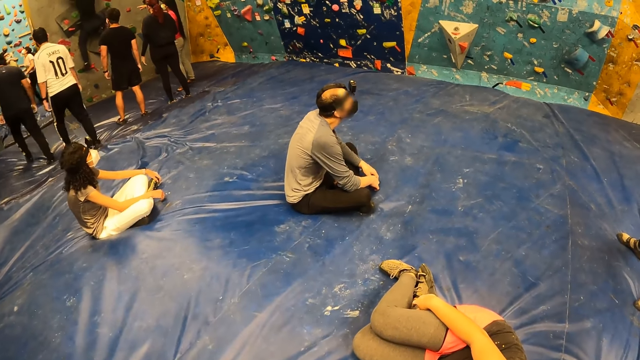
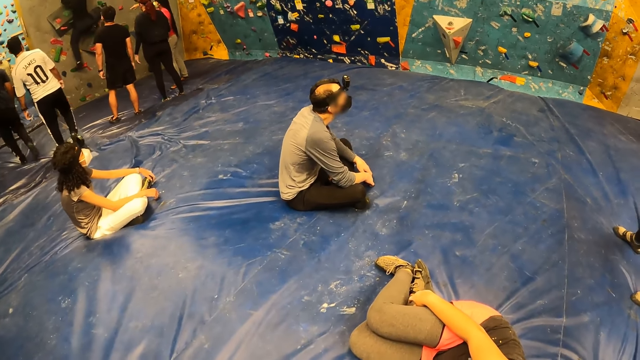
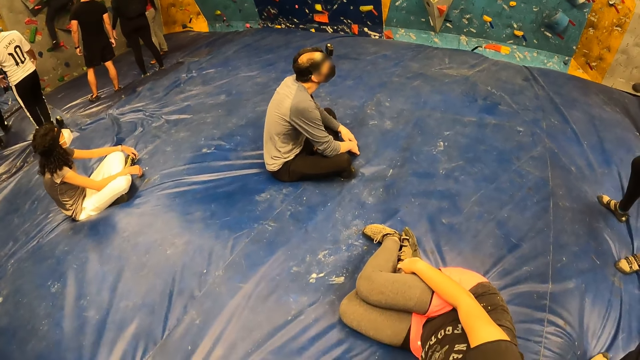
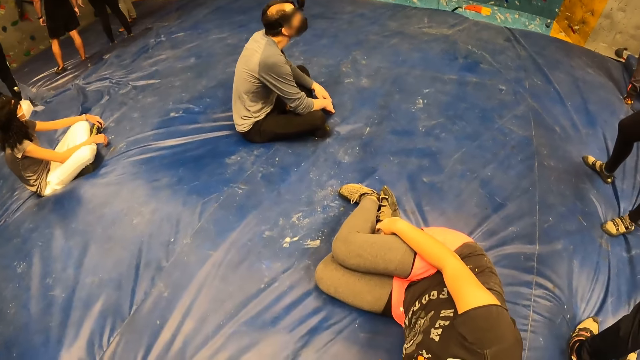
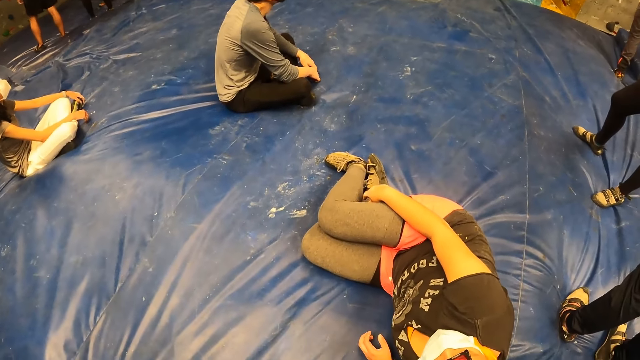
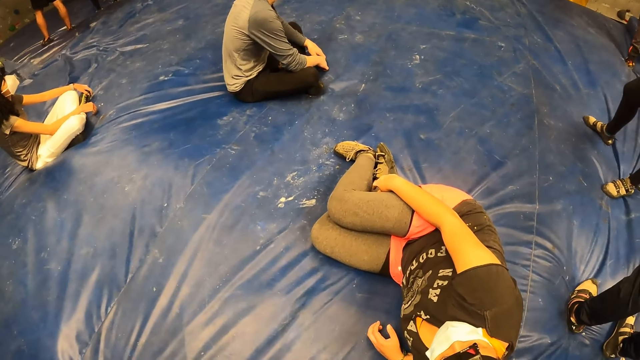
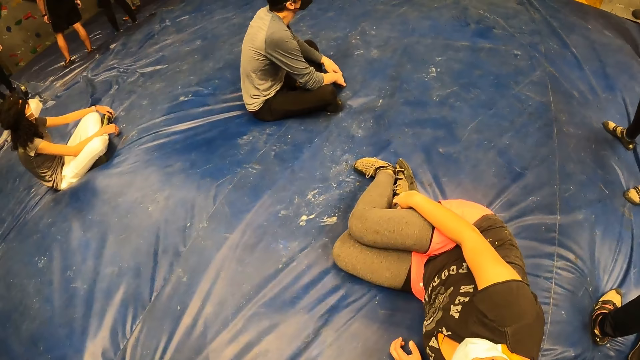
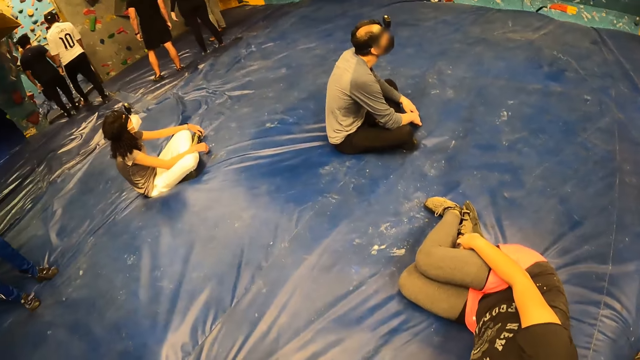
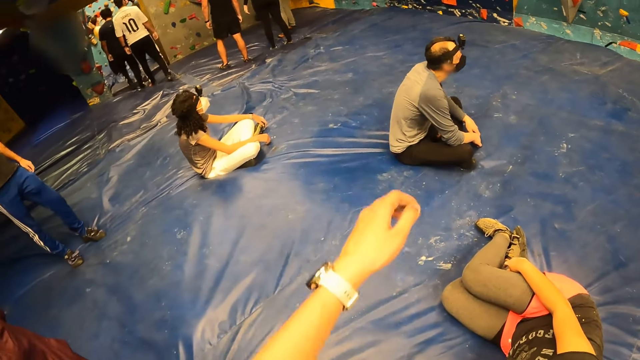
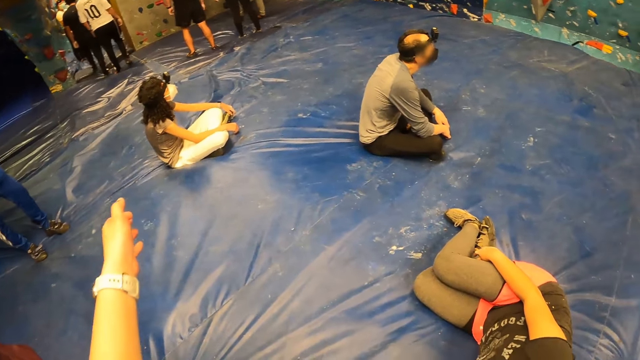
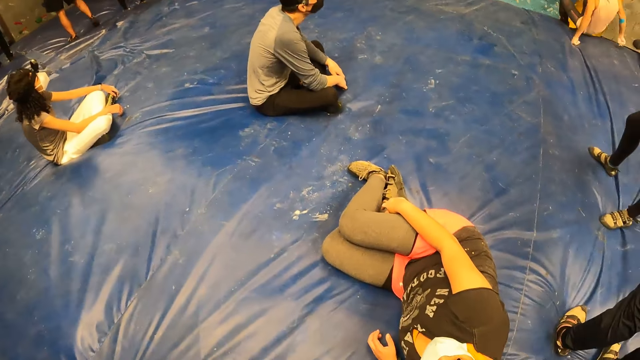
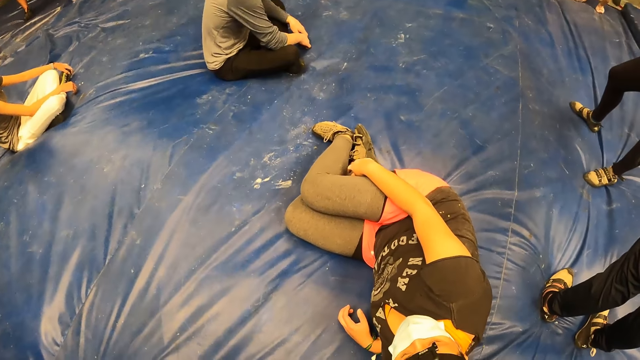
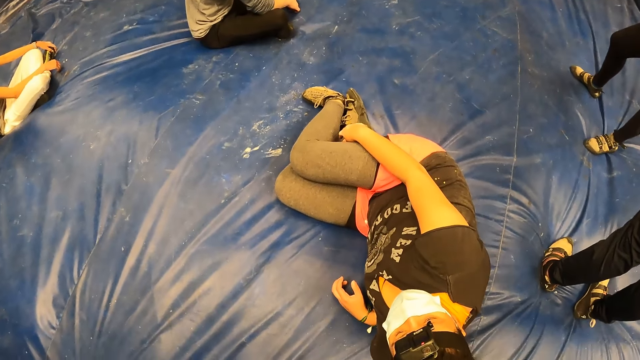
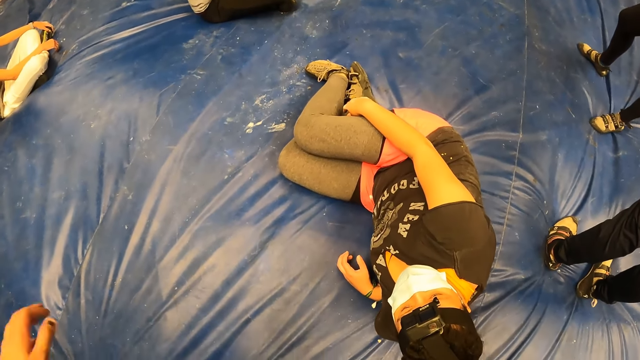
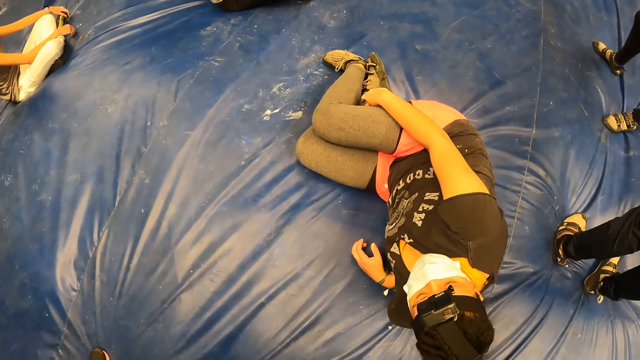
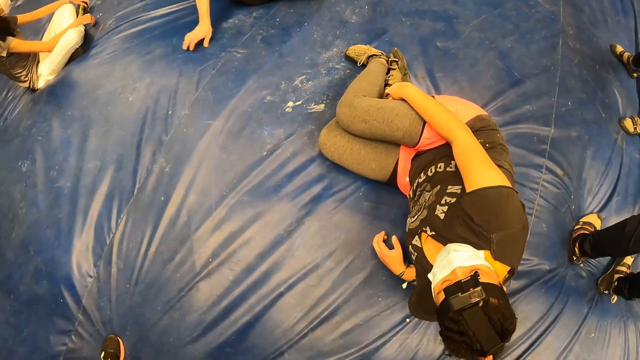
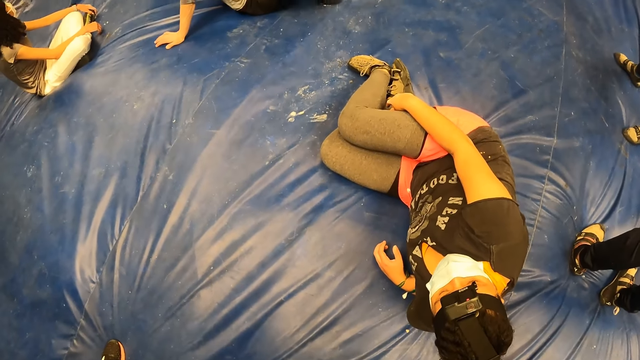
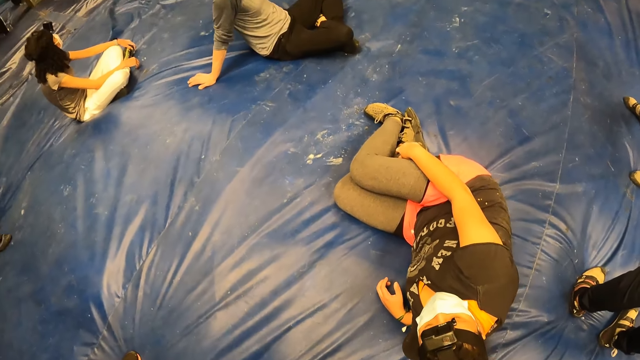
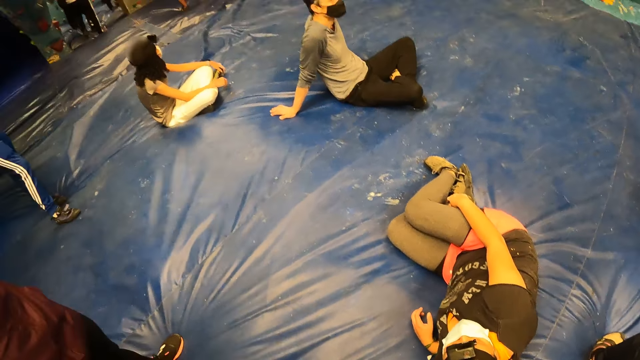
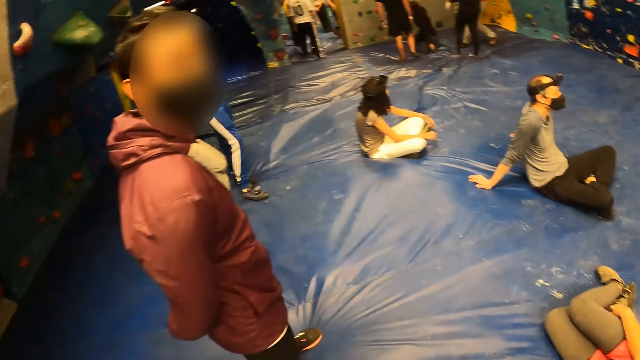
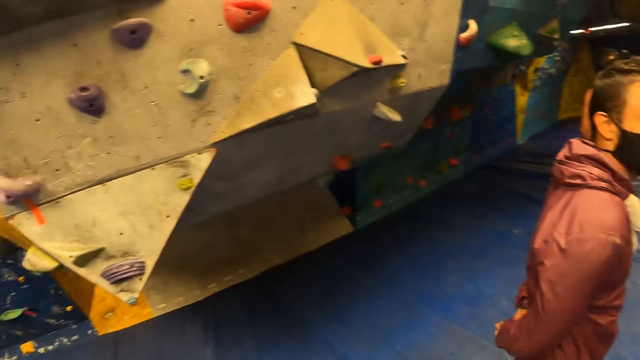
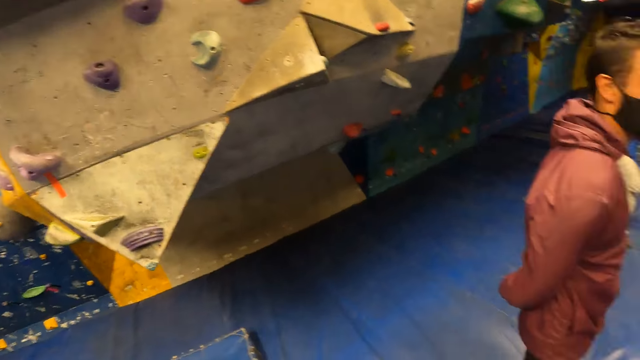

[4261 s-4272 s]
The camera wearer points at something. They interact with the woman and a man. They look around.

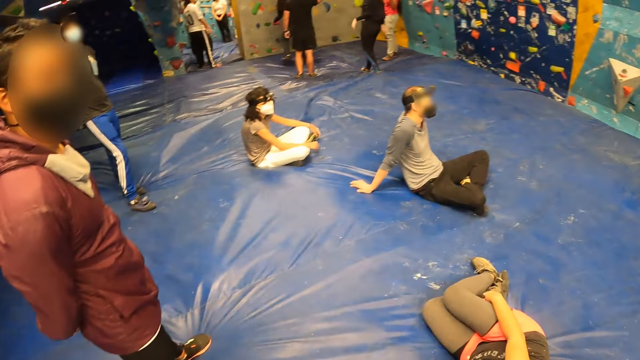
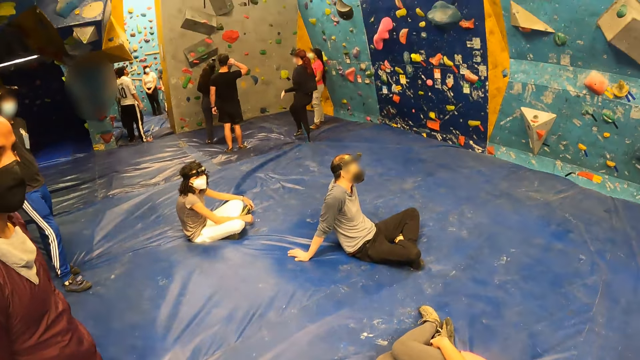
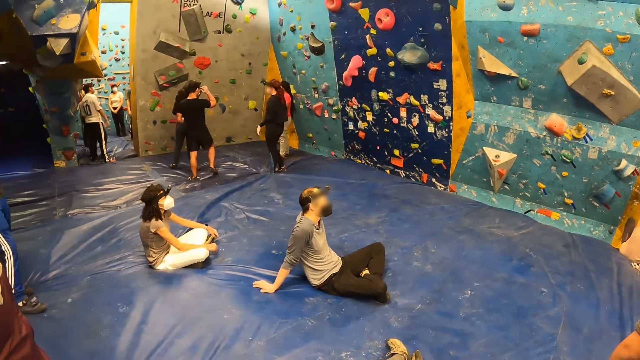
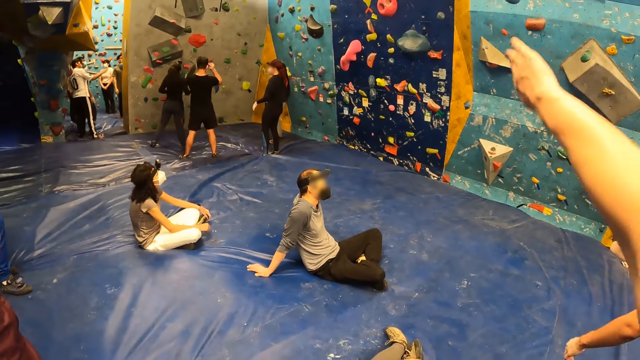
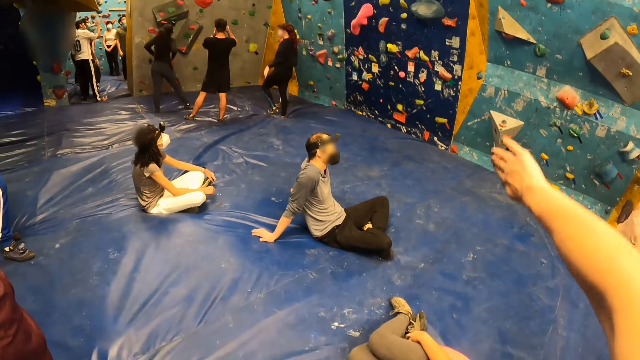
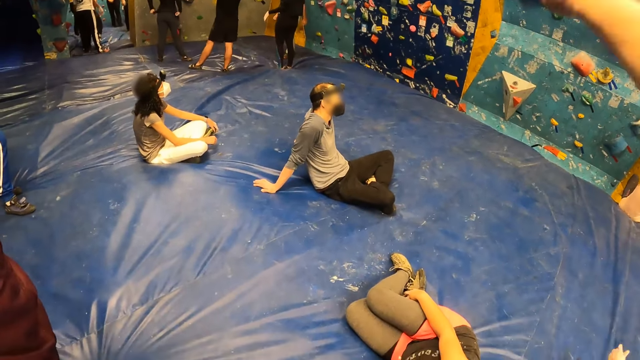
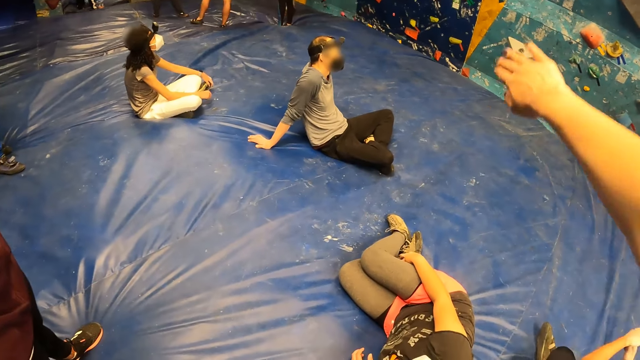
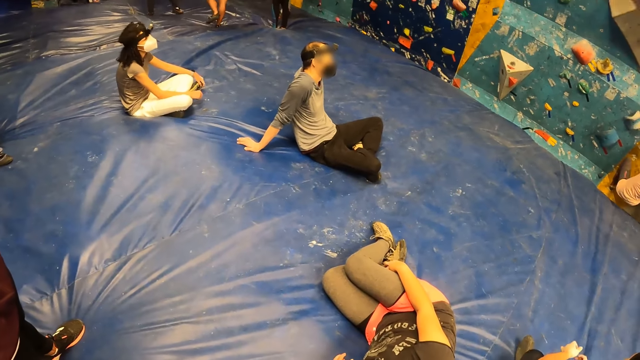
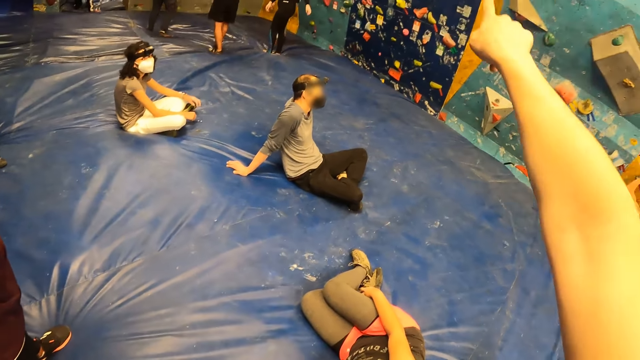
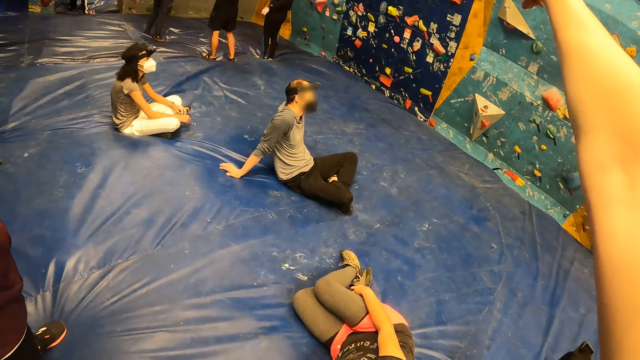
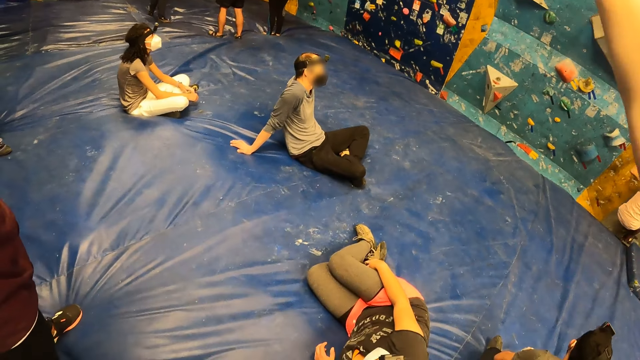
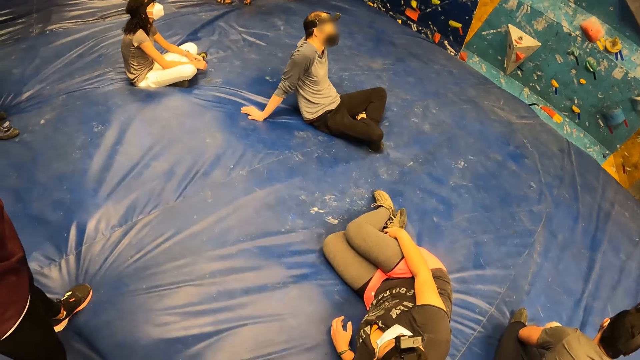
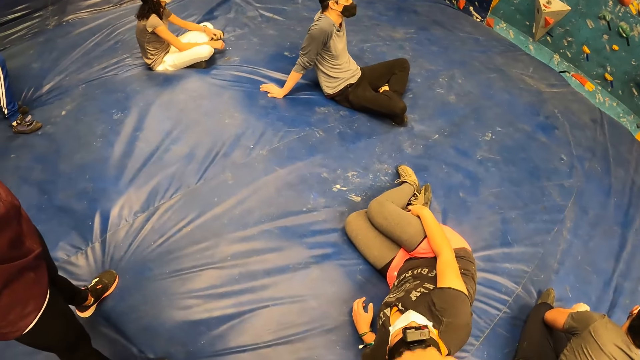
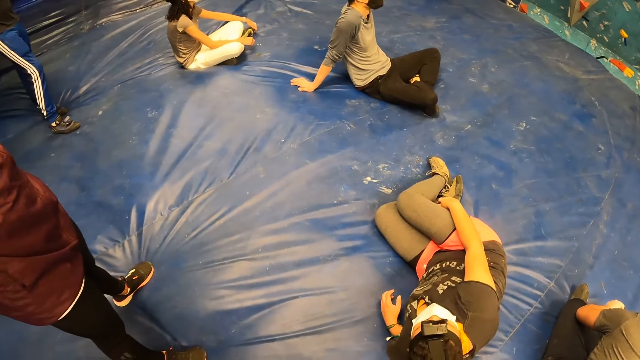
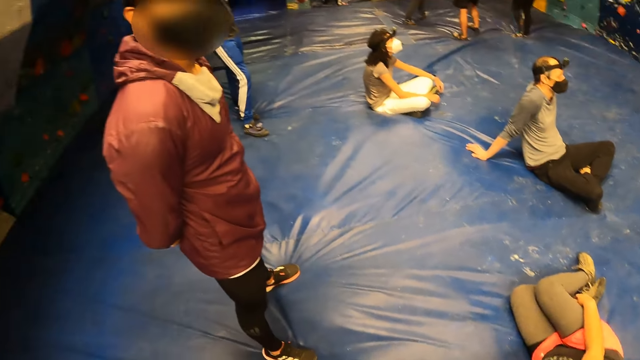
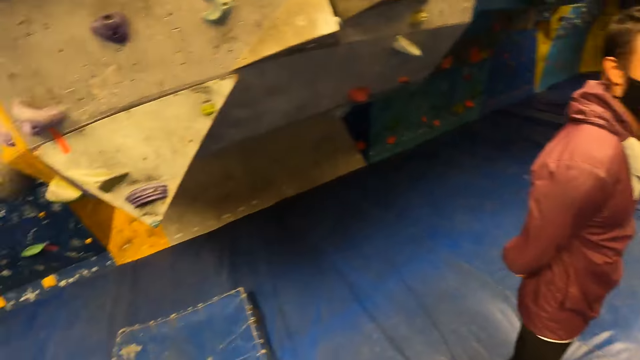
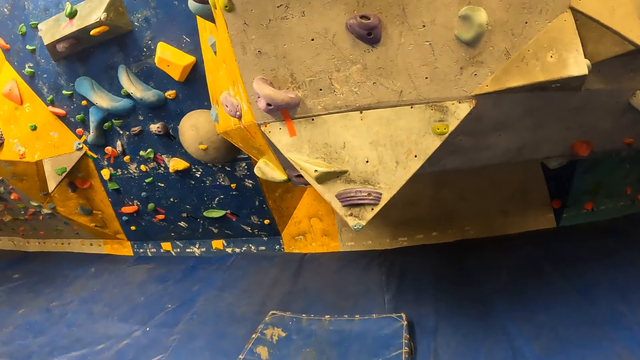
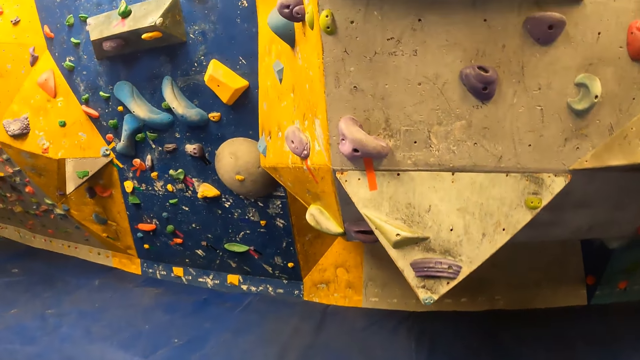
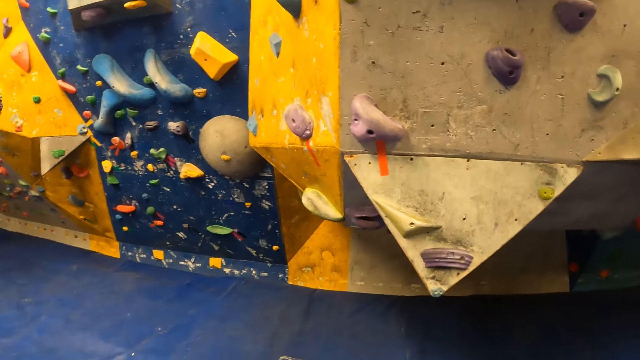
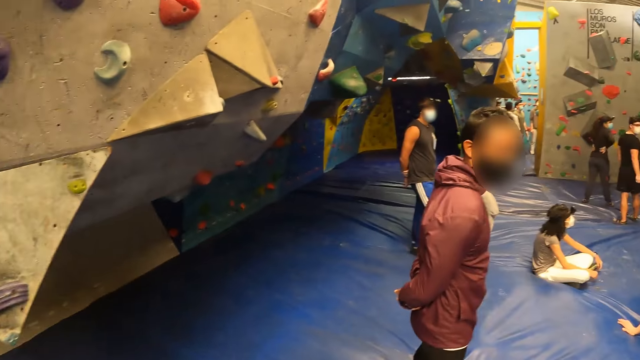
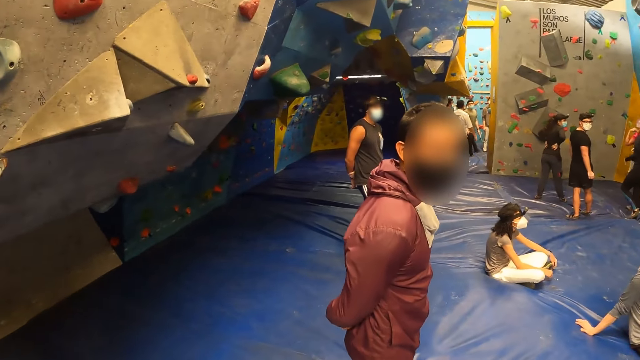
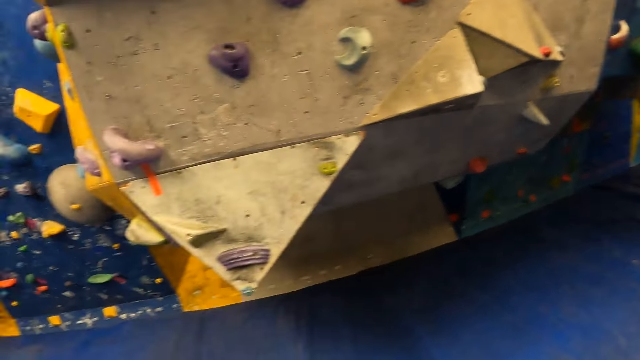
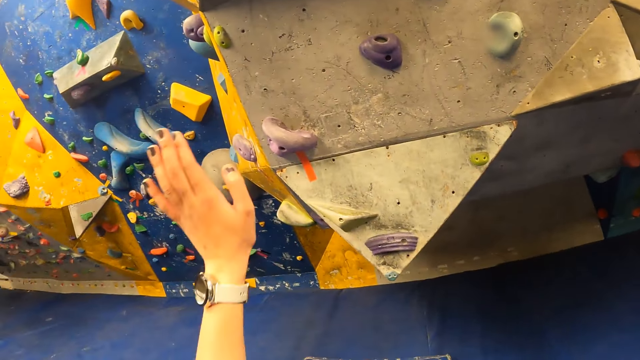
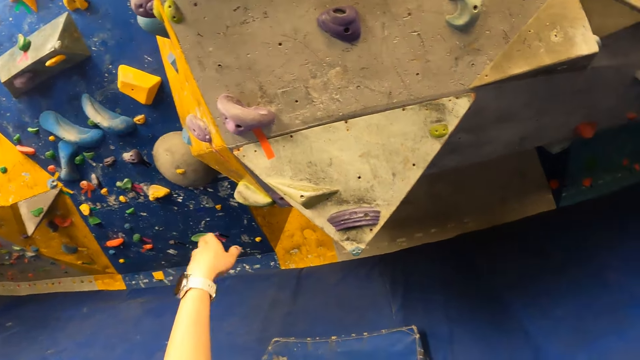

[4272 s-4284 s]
The camera wearer points at the climbing wall with her right hand.
